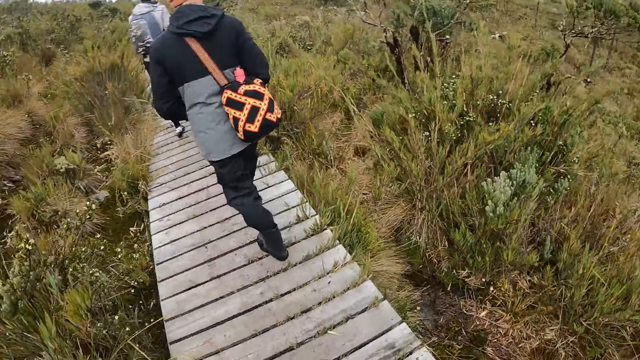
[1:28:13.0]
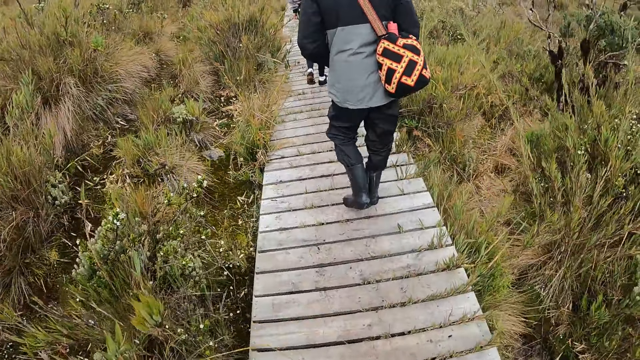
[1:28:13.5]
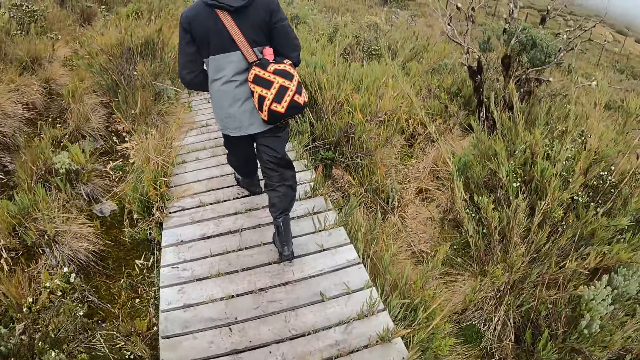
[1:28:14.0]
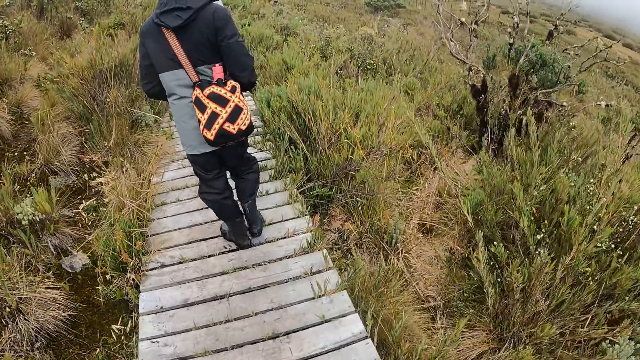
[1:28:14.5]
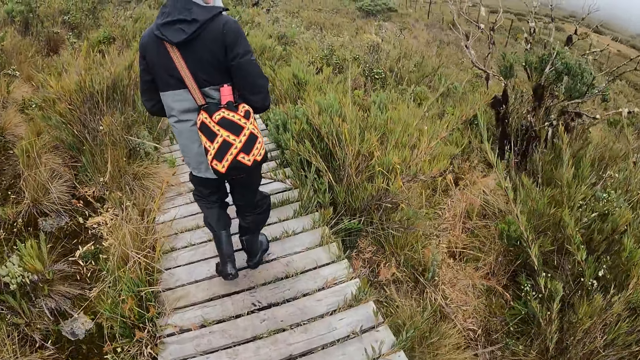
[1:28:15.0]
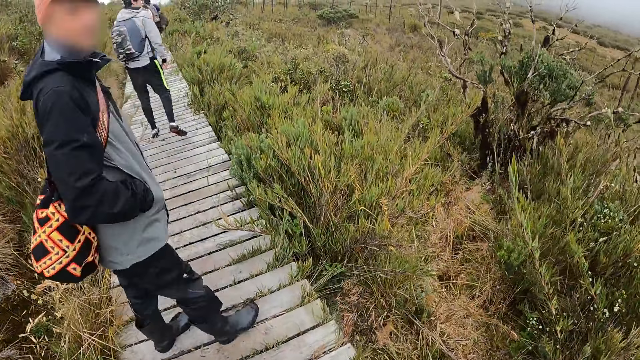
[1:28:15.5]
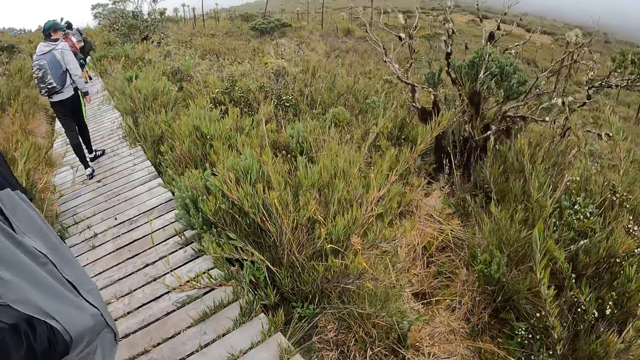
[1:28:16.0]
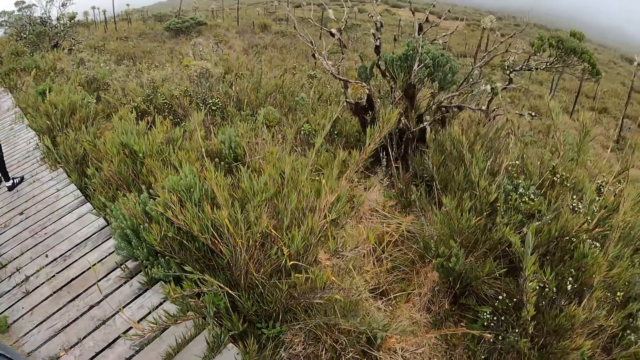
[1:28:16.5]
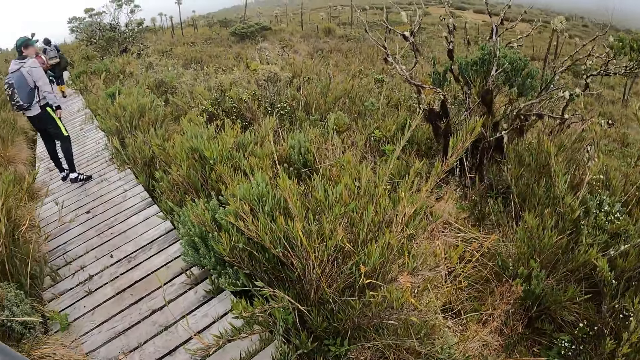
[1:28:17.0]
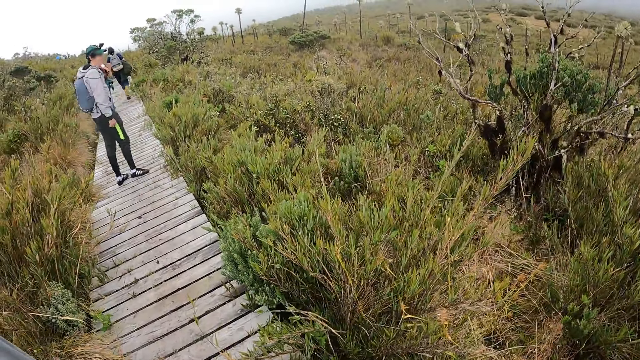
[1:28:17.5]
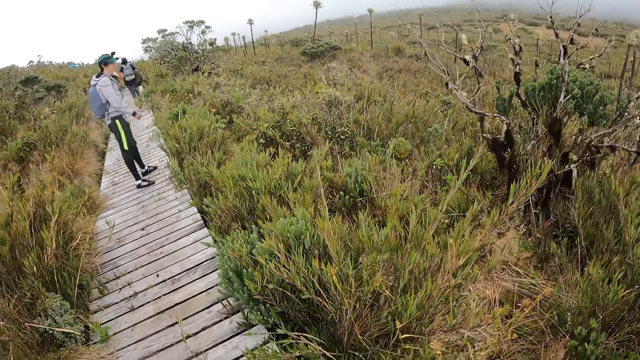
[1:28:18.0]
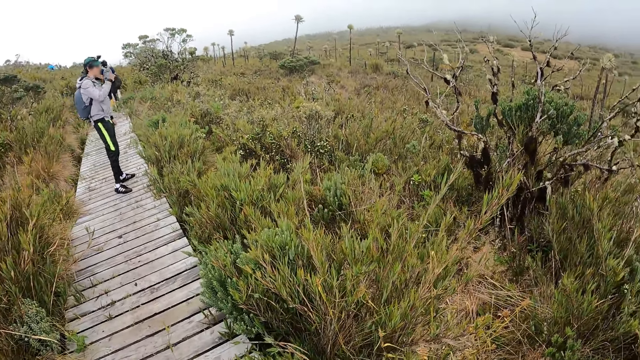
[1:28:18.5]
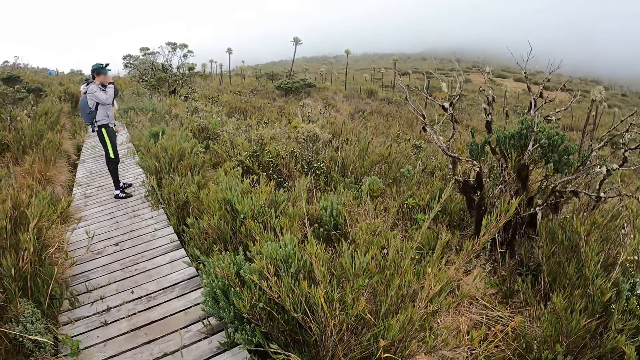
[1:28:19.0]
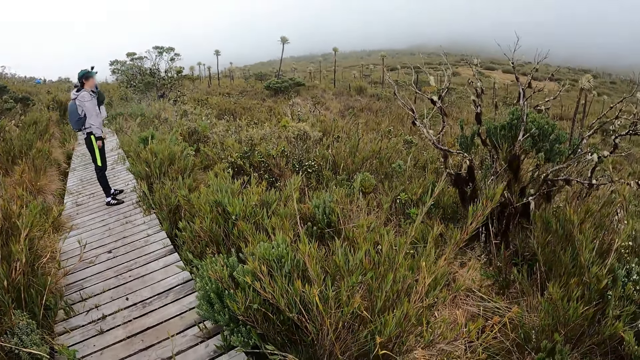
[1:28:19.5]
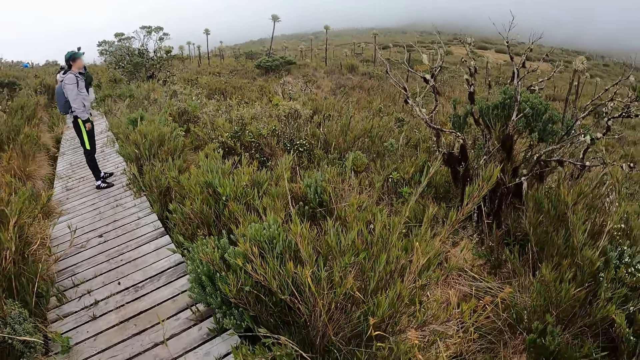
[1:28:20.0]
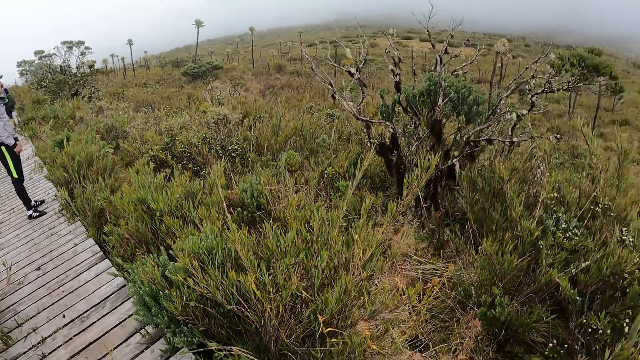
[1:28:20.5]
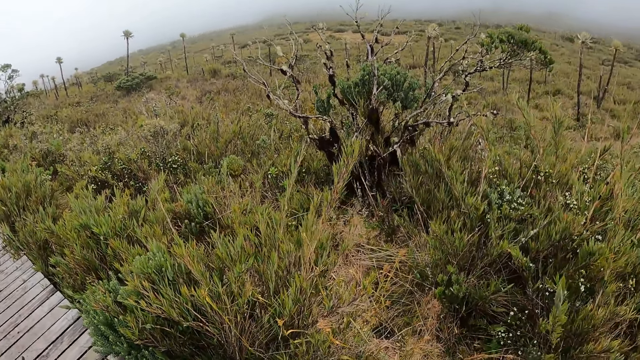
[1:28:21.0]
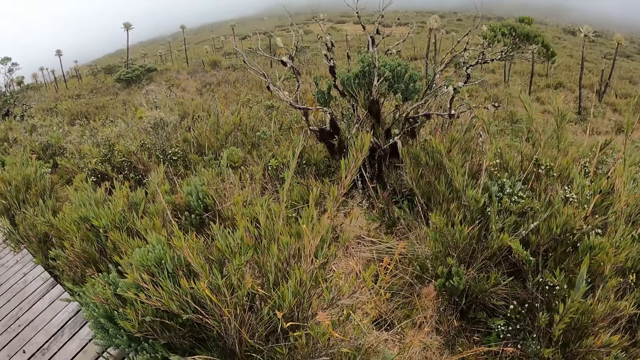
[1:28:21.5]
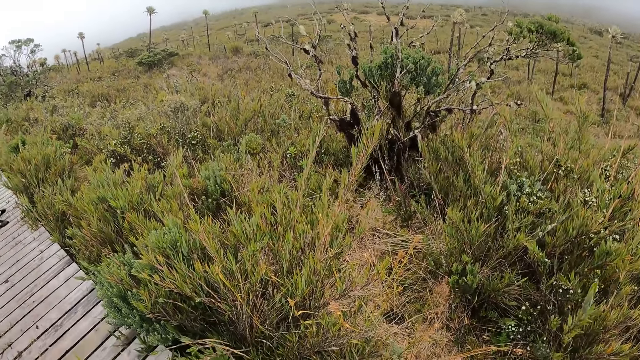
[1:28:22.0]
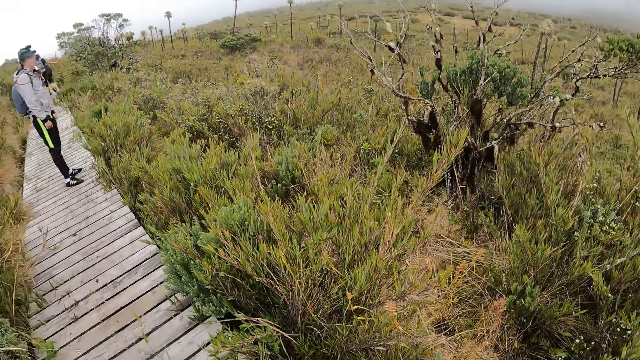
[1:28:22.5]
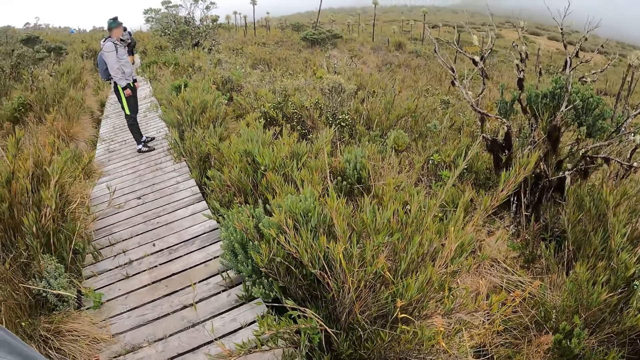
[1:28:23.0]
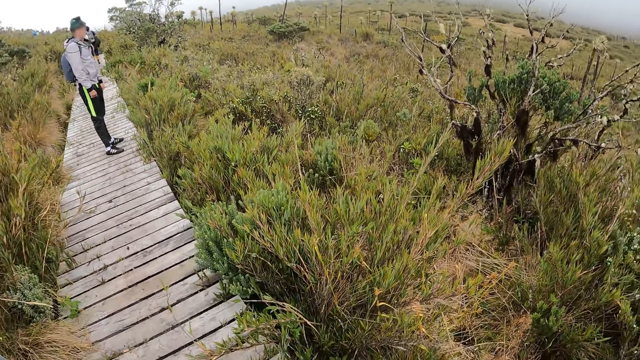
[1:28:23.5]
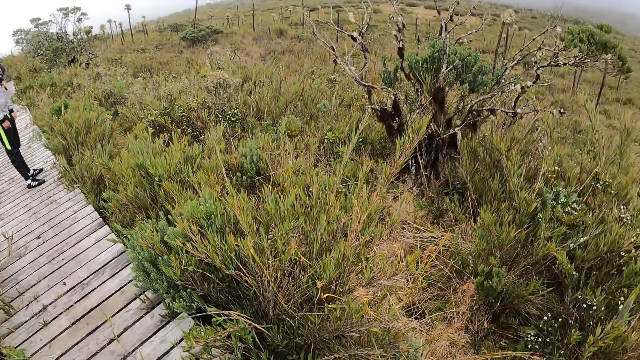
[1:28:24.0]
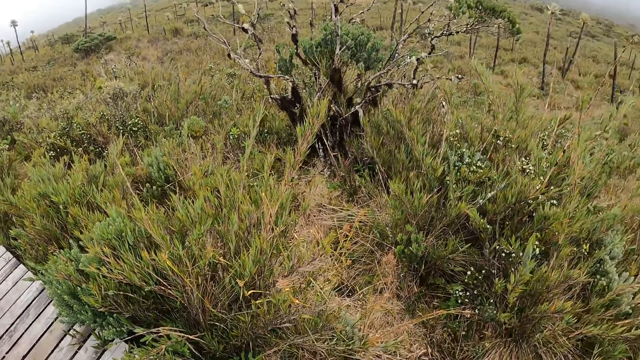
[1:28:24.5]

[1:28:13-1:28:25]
A person looks behind. The camera wearer looks around.

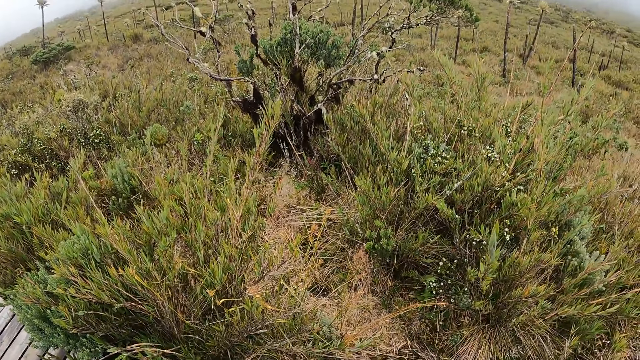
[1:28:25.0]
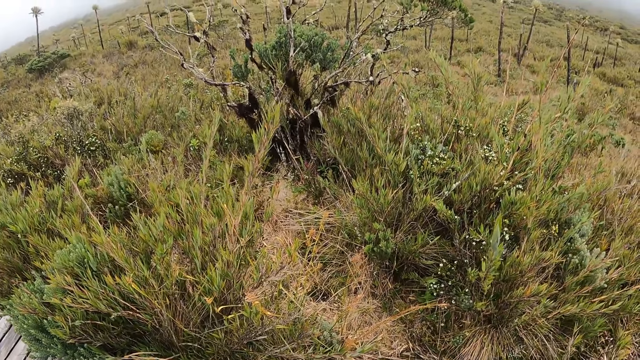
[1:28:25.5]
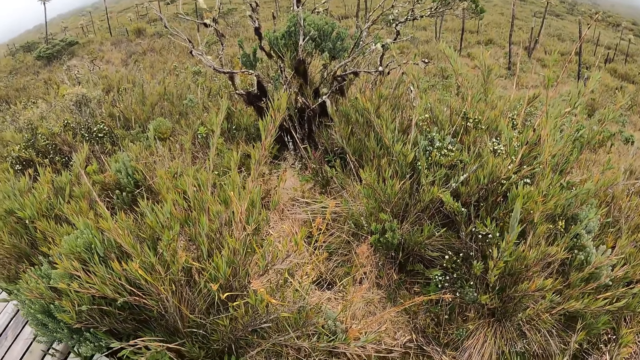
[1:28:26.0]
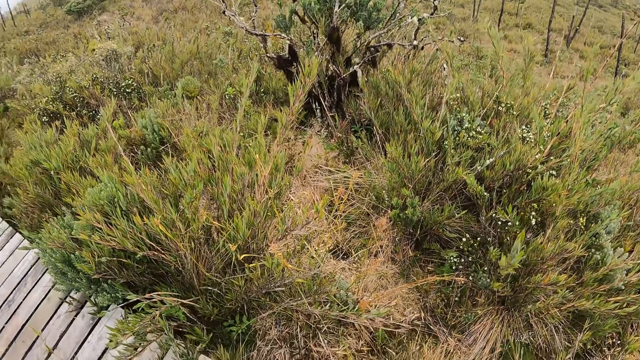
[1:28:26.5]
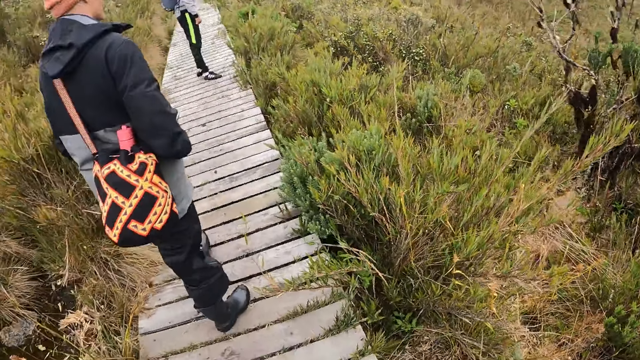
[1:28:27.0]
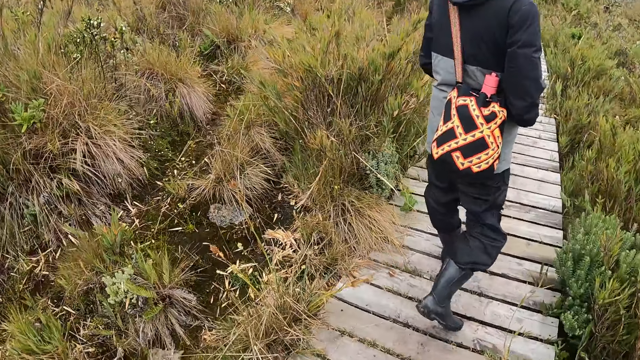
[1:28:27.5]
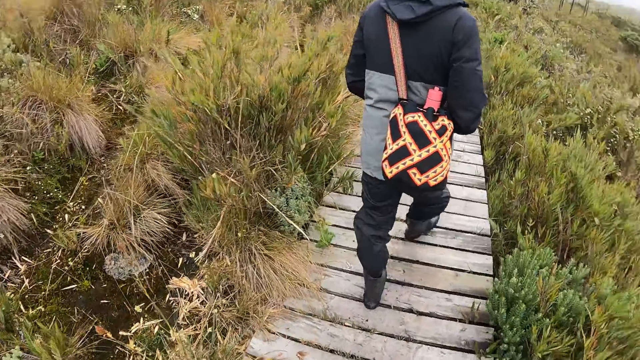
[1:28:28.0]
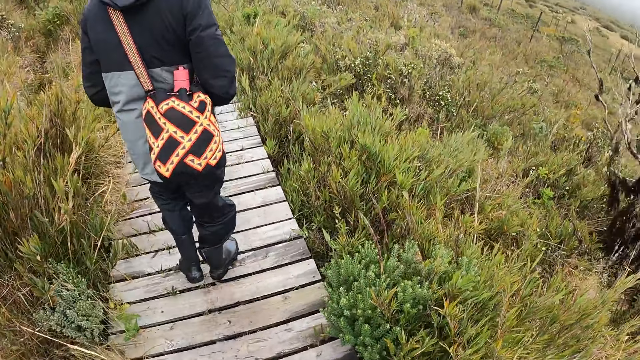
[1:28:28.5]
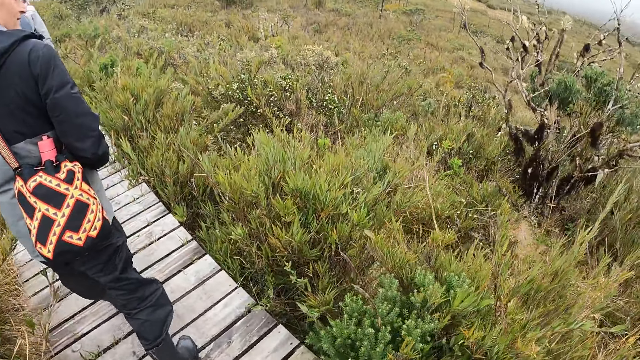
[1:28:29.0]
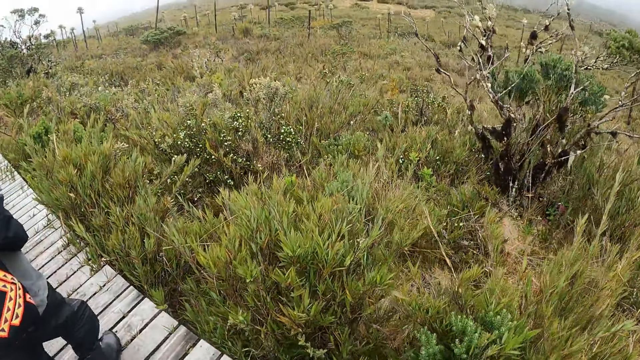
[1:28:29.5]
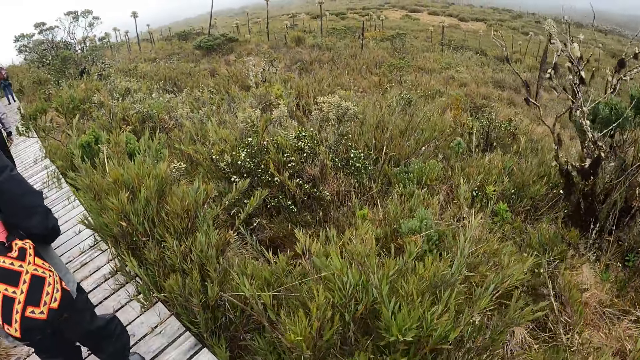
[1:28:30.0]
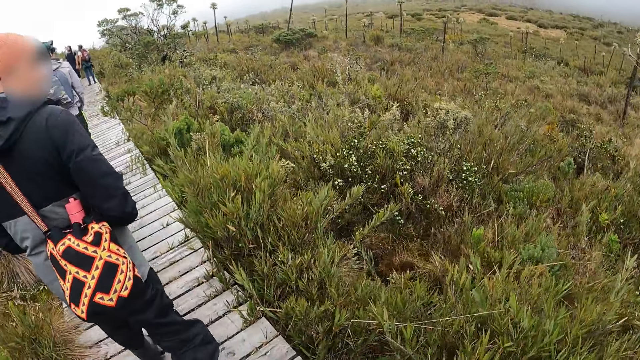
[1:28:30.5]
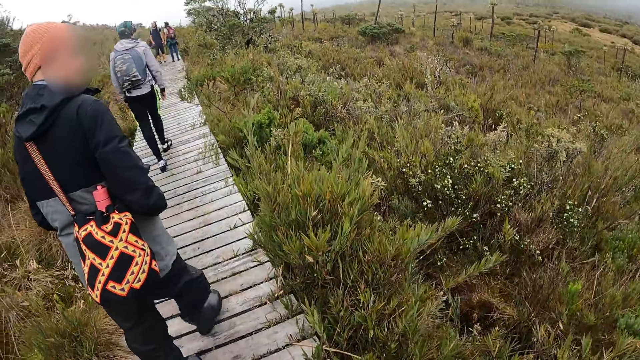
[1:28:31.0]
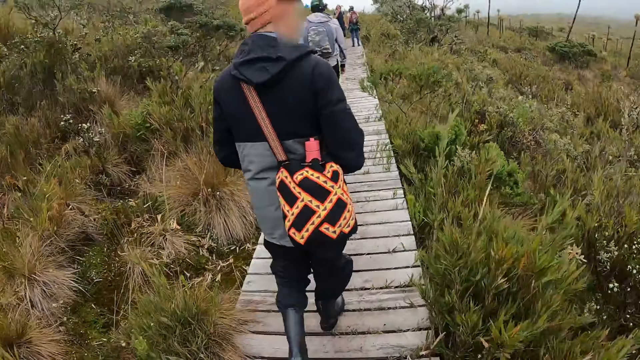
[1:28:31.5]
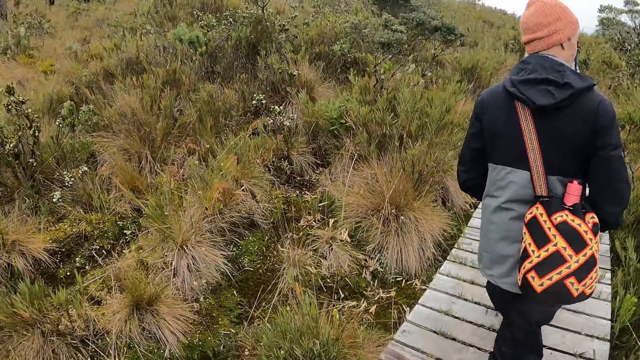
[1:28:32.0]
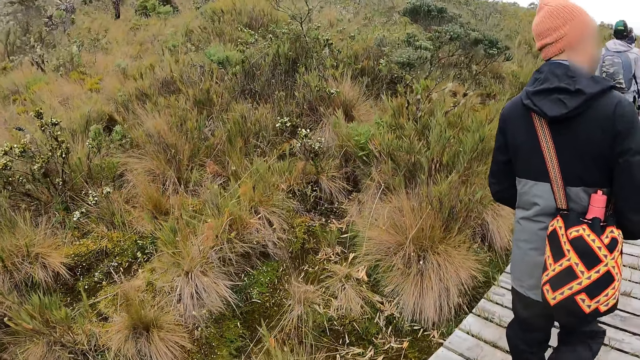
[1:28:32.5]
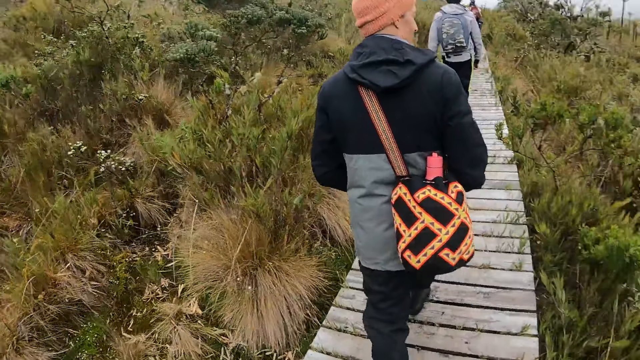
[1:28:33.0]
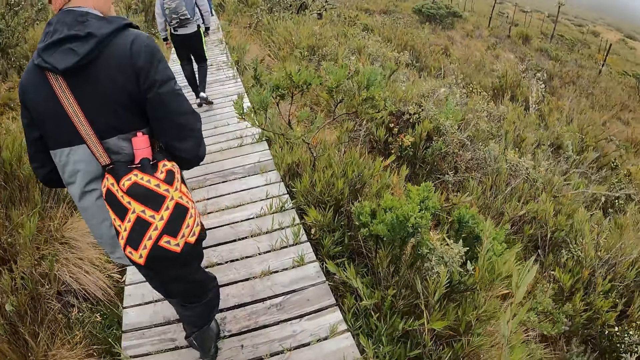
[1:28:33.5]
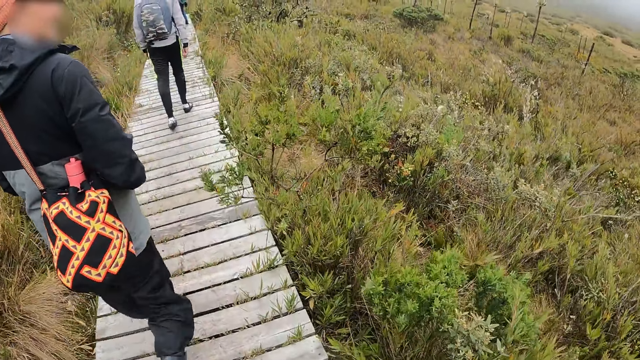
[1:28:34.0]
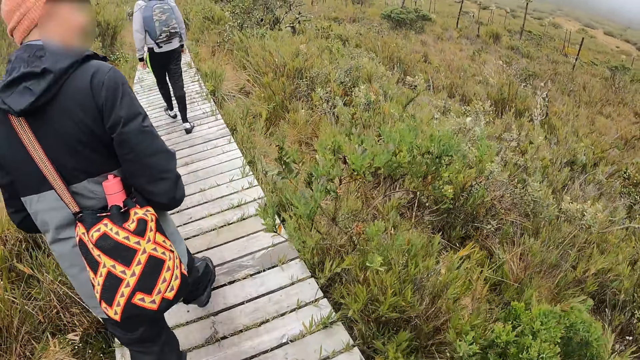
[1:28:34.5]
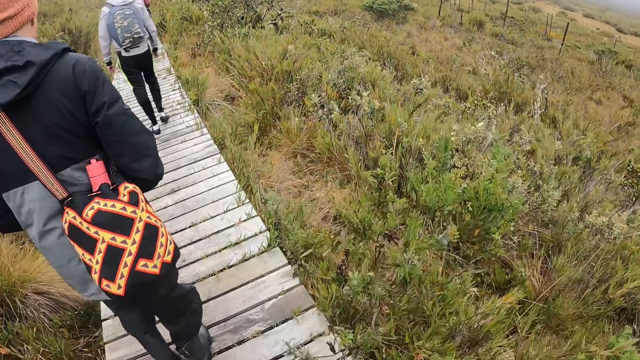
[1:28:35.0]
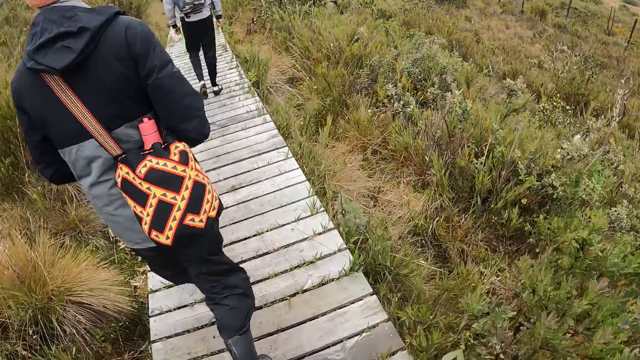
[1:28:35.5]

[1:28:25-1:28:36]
A person walks on a walkway. The camera wearer looks around. They walk around.
